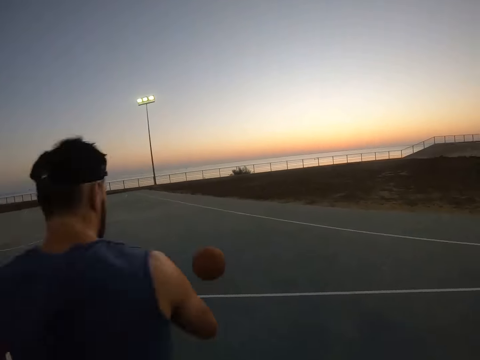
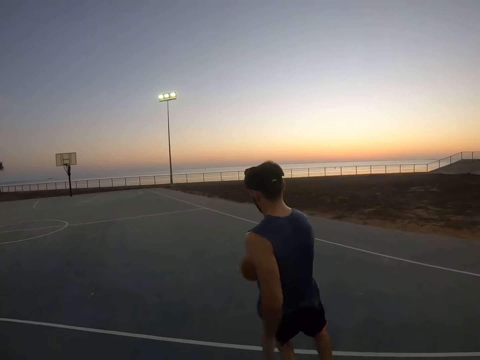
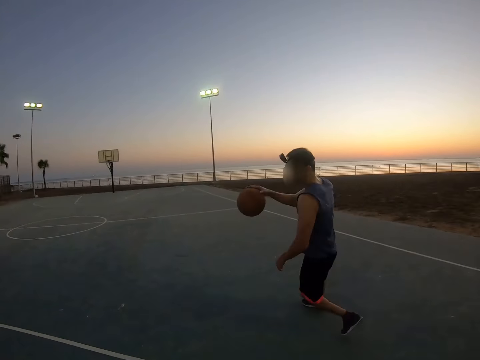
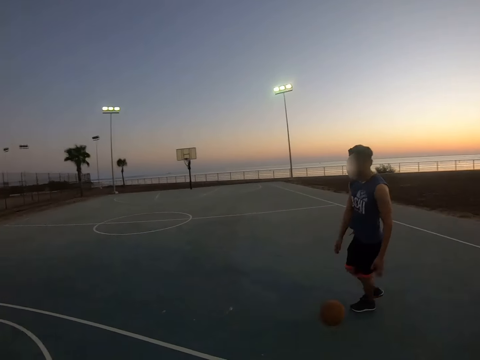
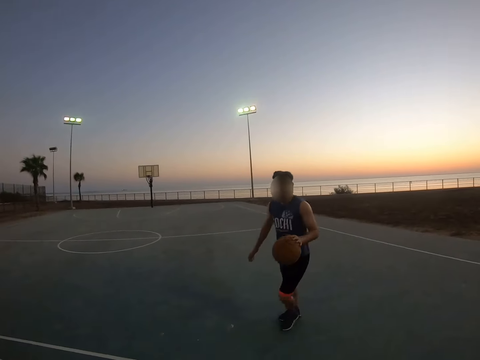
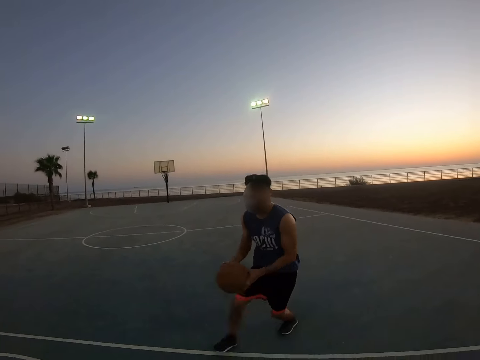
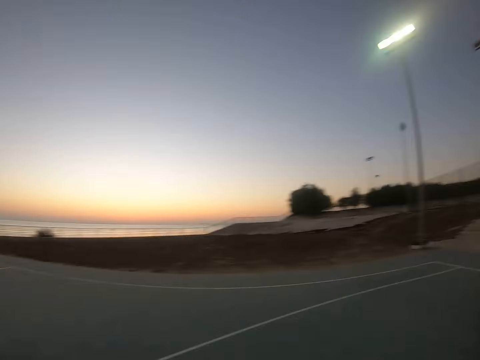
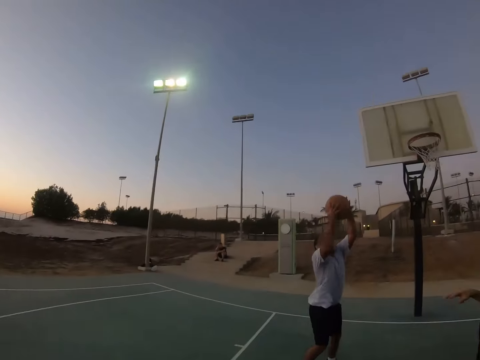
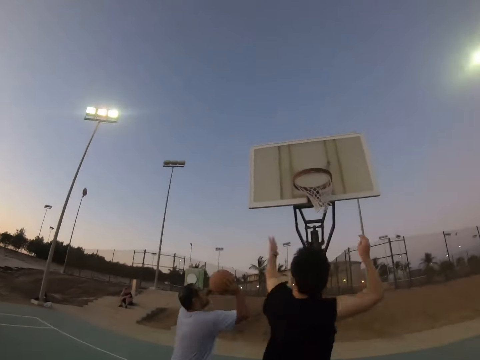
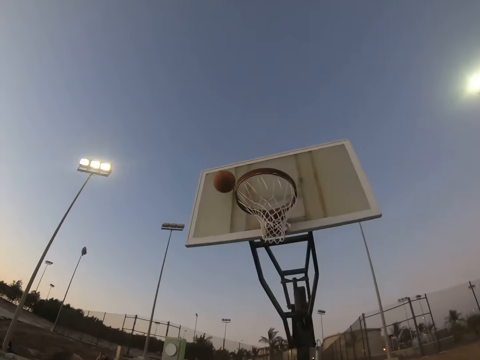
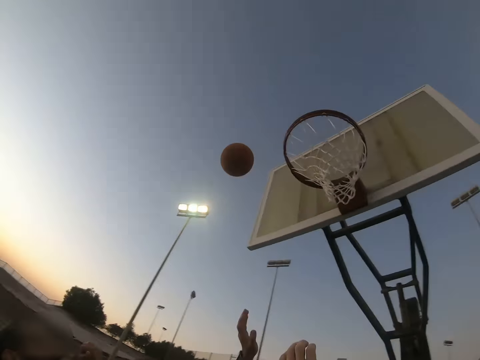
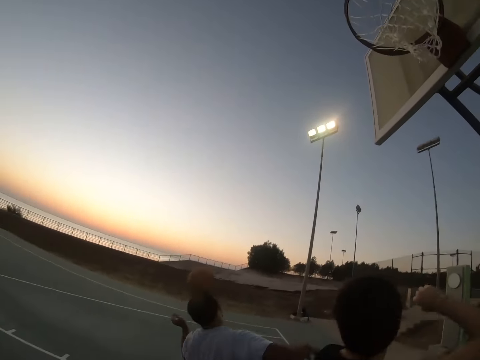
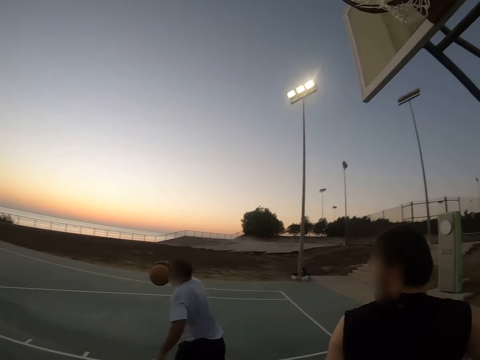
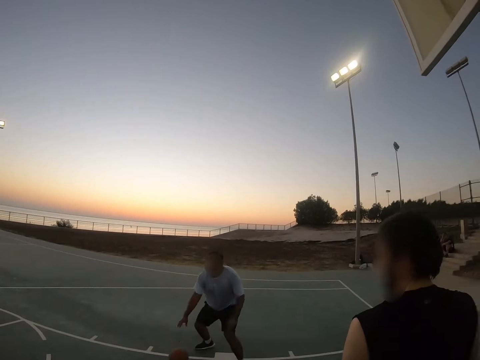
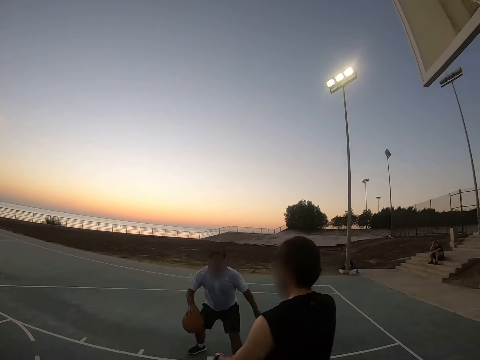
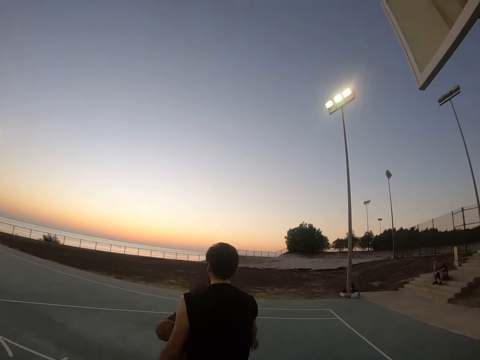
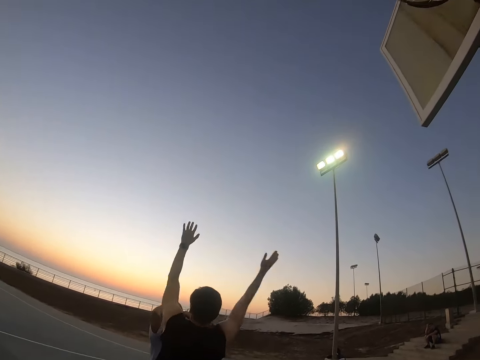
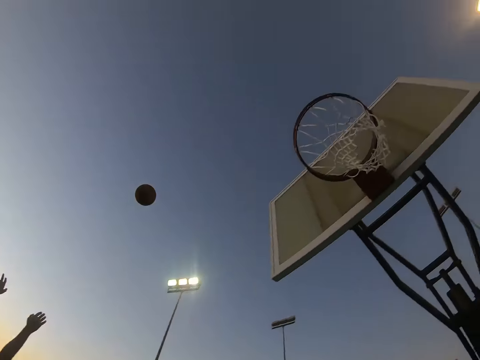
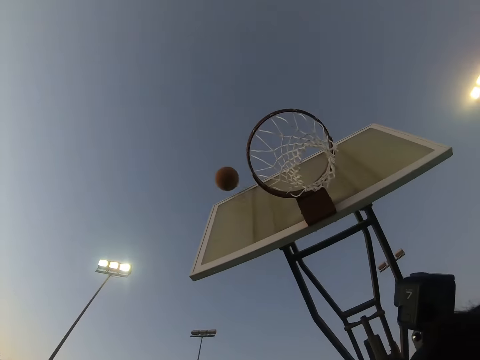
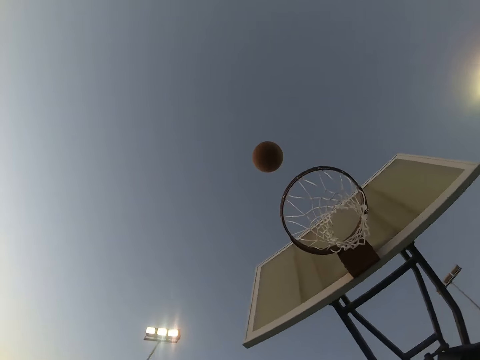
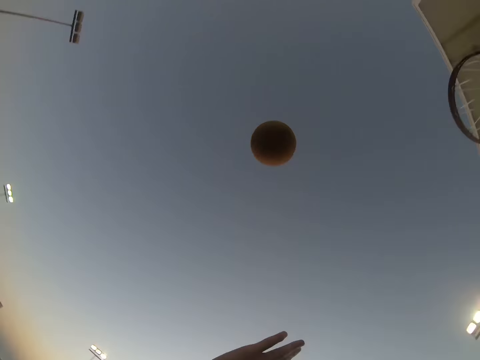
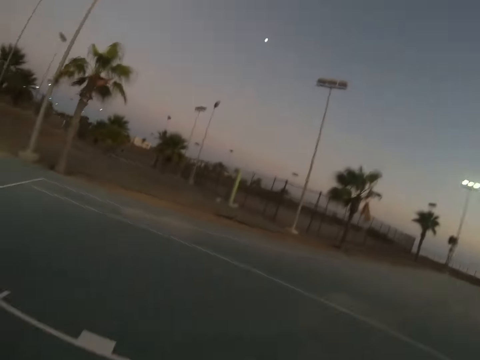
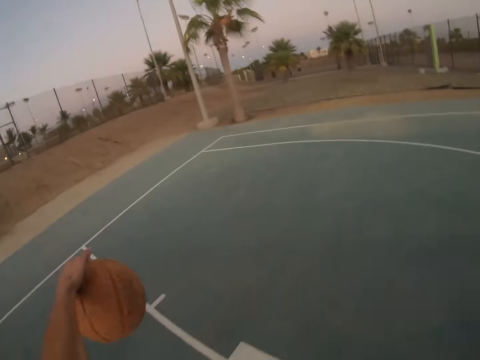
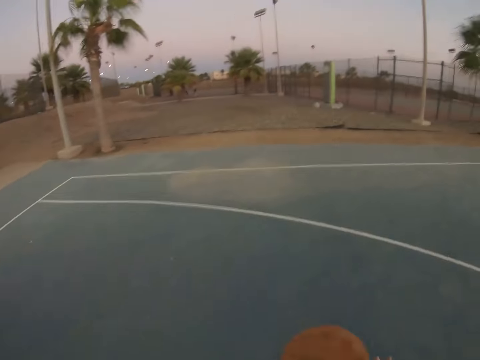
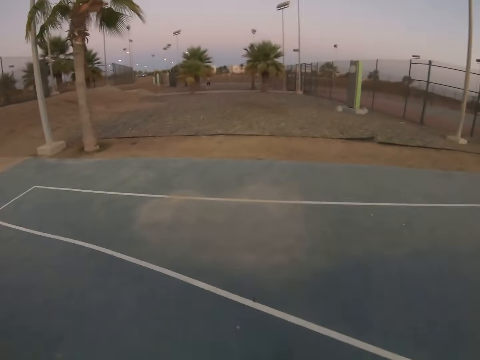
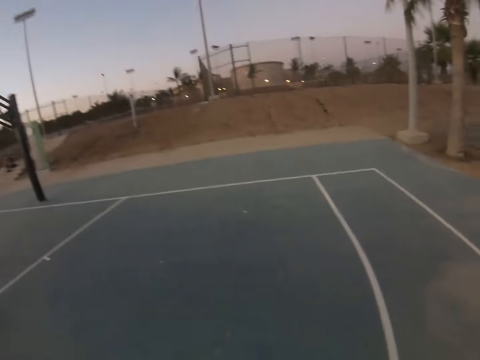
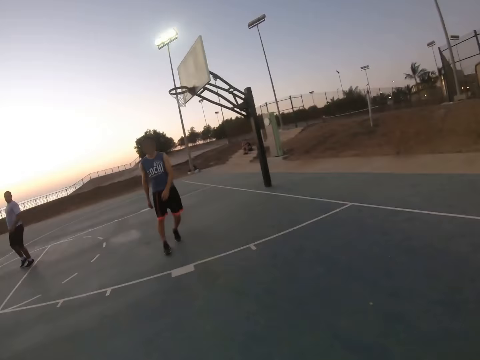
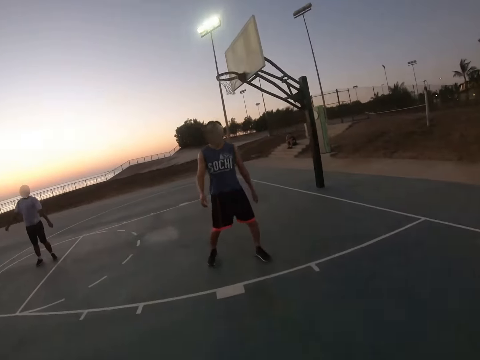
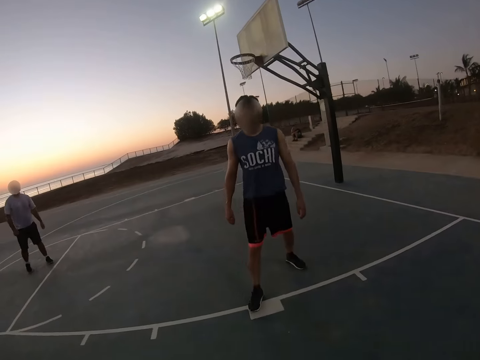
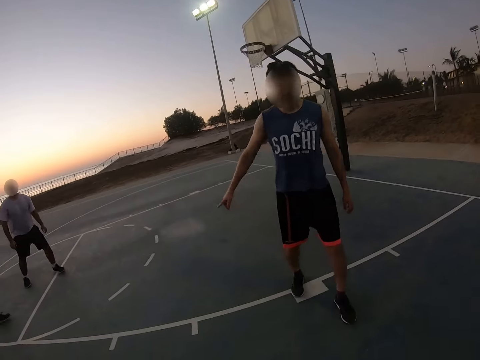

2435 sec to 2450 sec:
A man picks up the ball. Another man throws the ball. The other man picks up the ball. The other man throws the ball. The camera wearer catches the ball. They move around with the ball.

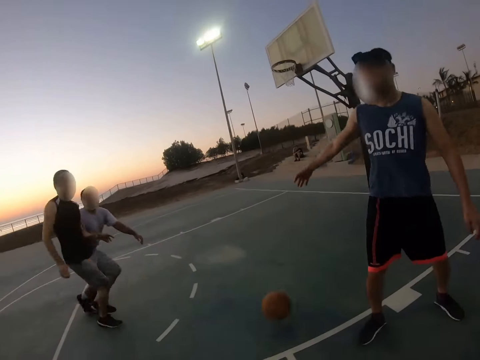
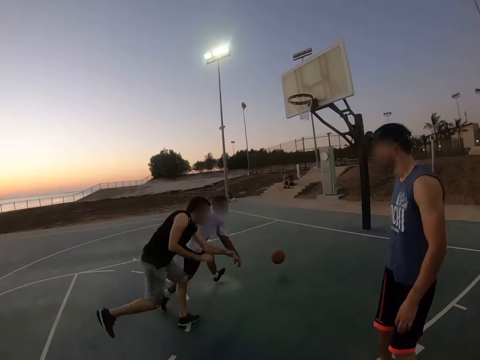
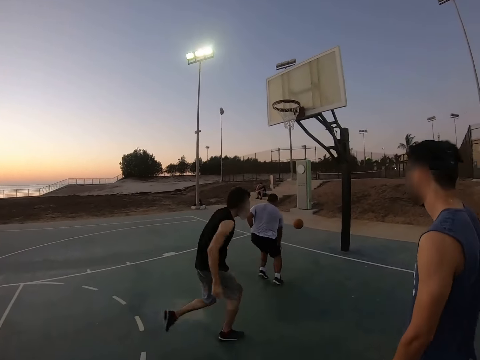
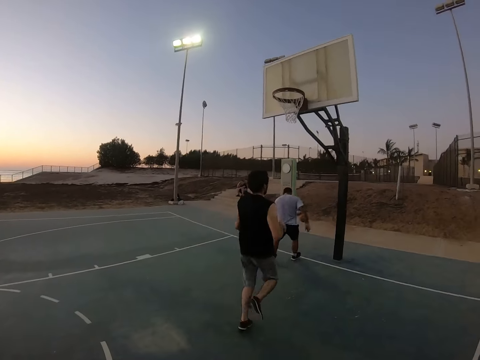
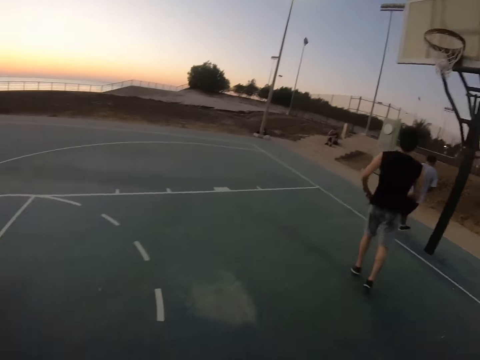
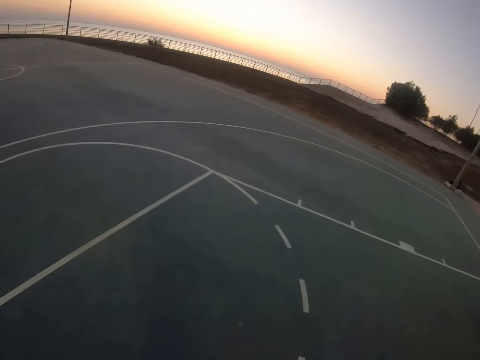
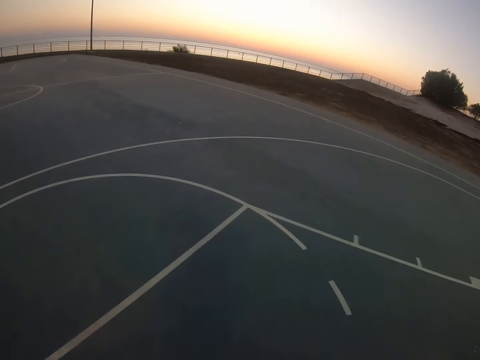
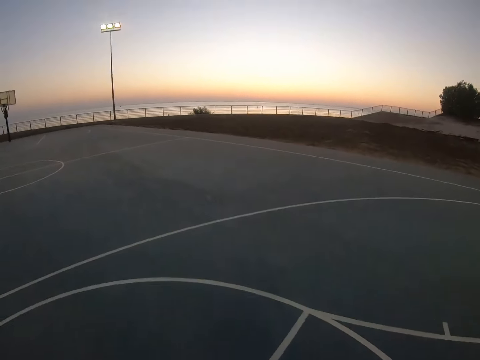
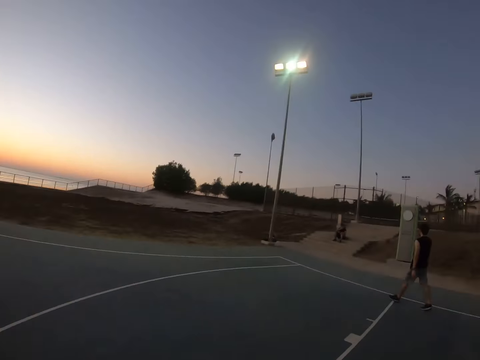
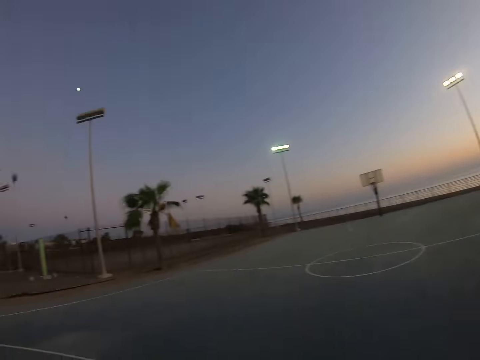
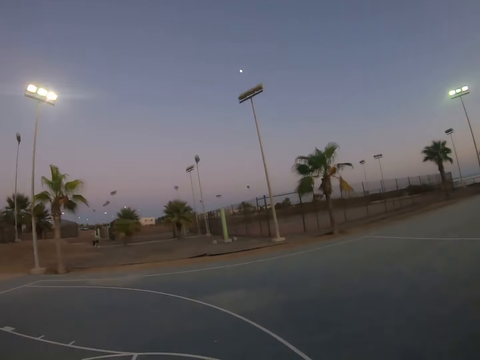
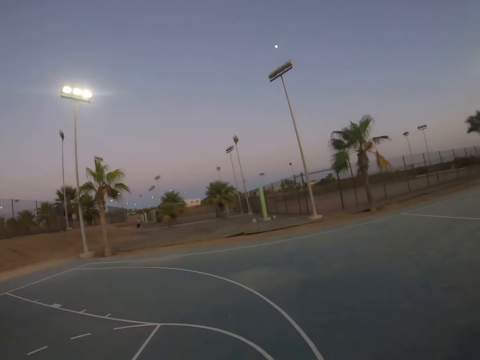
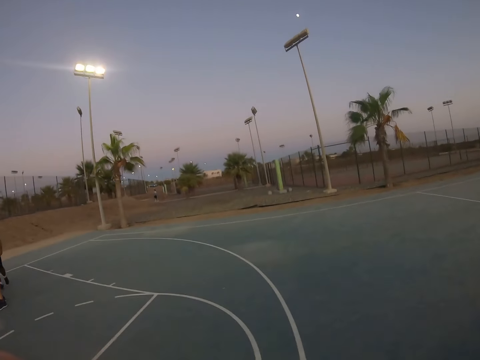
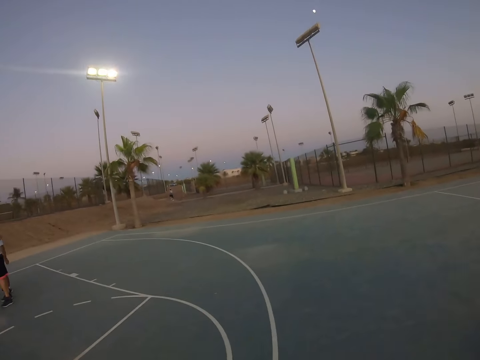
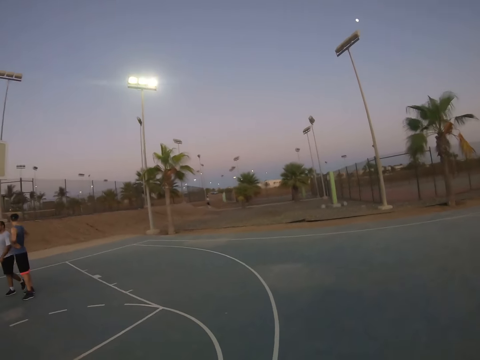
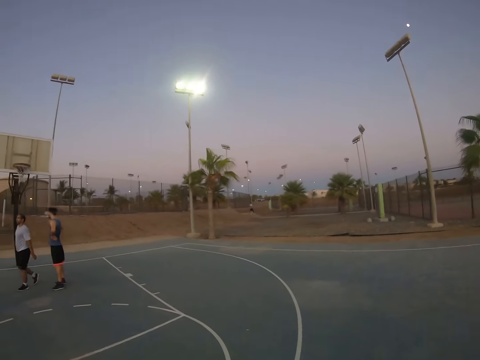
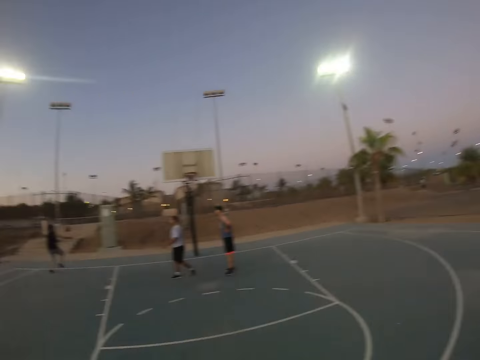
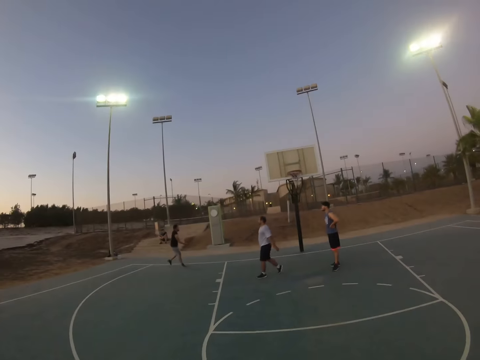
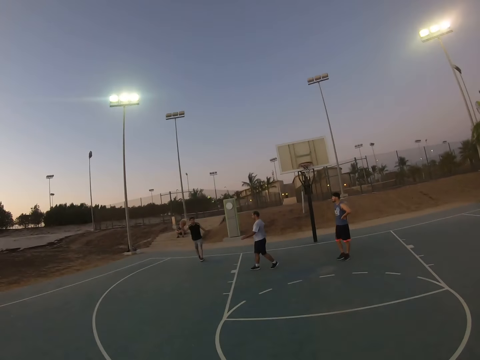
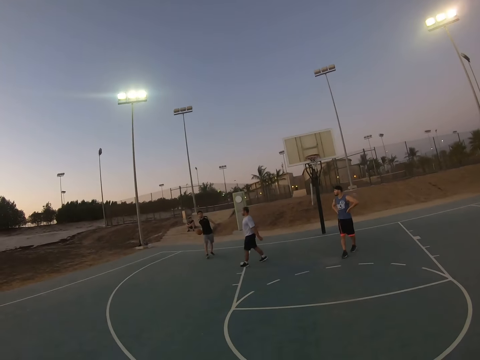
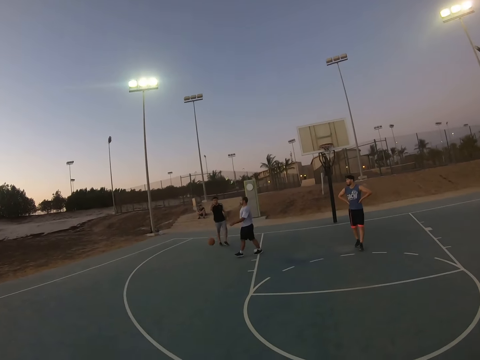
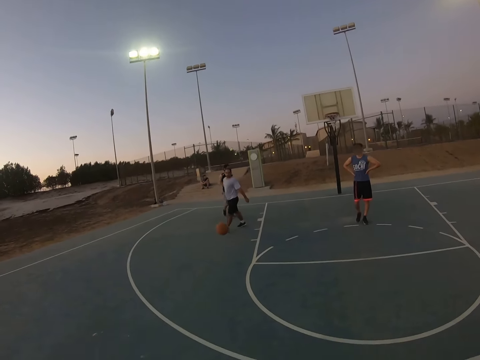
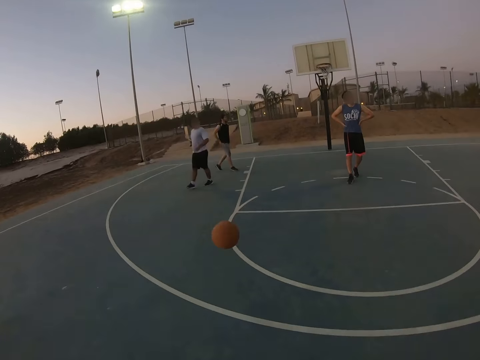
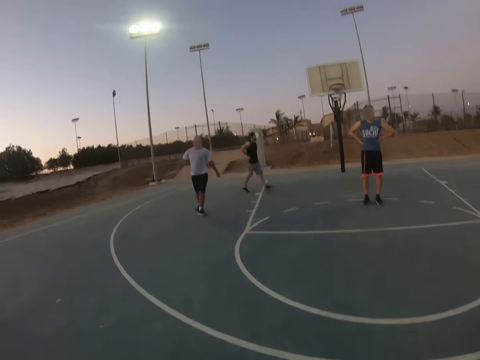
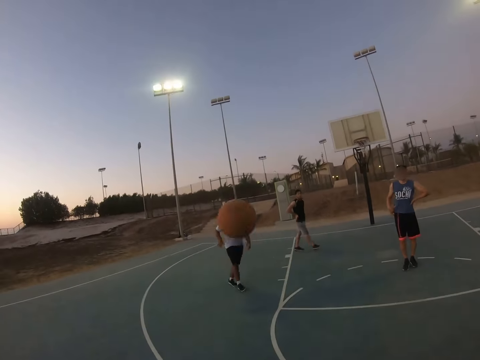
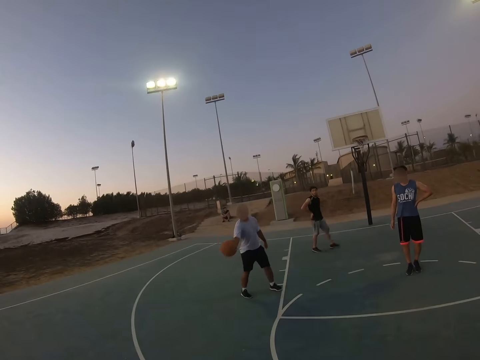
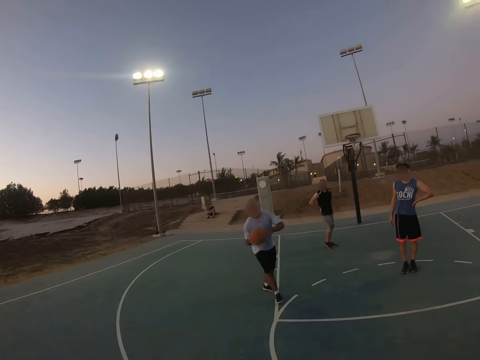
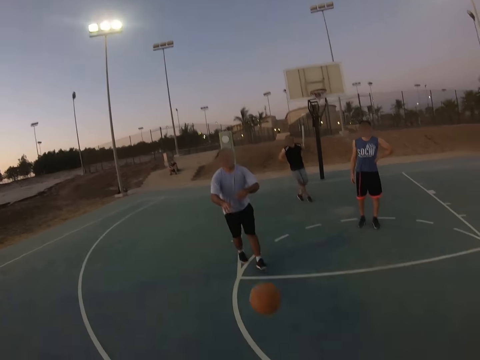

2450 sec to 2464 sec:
The camera wearer throws the ball. A man runs after the ball. The camera wearer looks around. Another man catches the ball. The other man throws the ball to the camera wearer. The camera wearer throws the ball to the first man.
